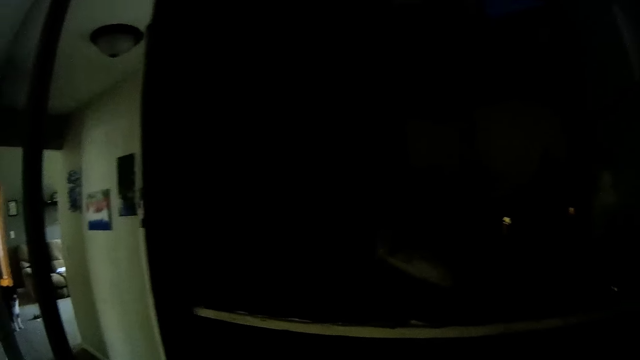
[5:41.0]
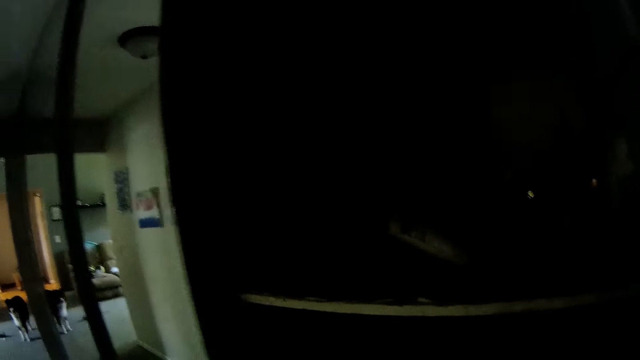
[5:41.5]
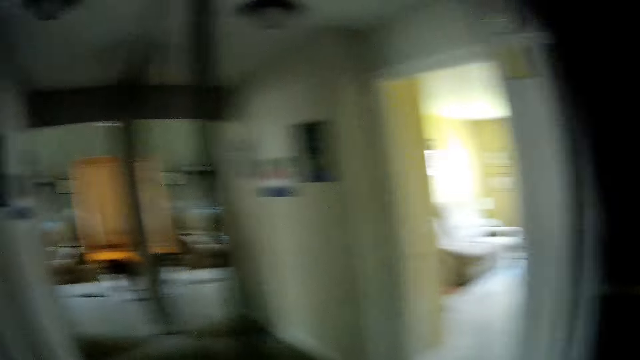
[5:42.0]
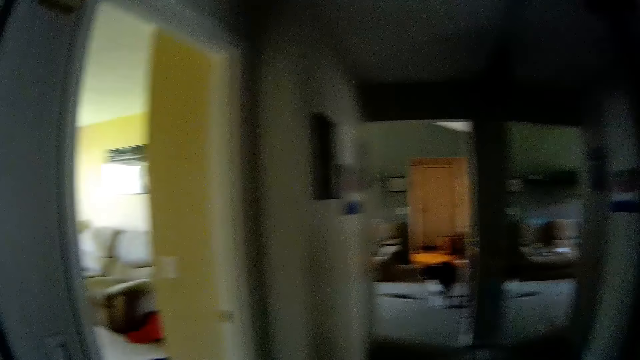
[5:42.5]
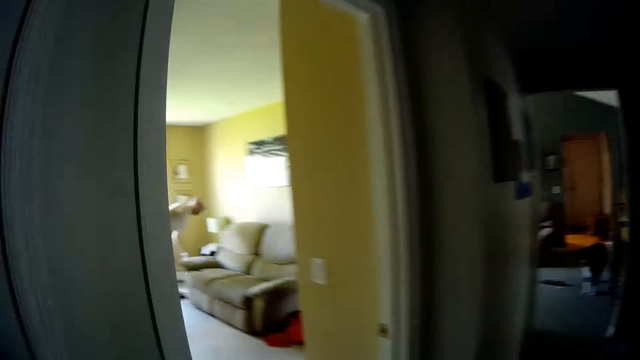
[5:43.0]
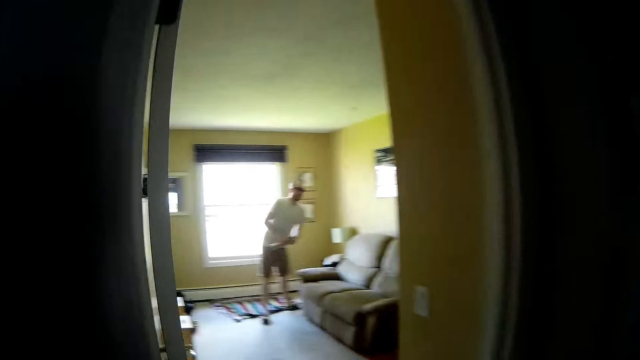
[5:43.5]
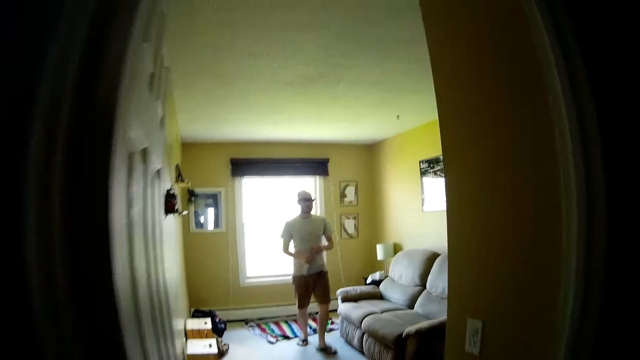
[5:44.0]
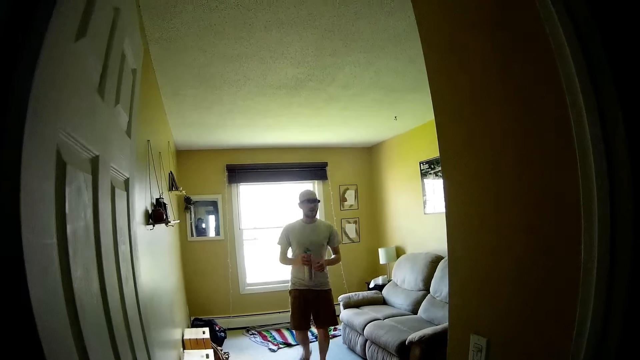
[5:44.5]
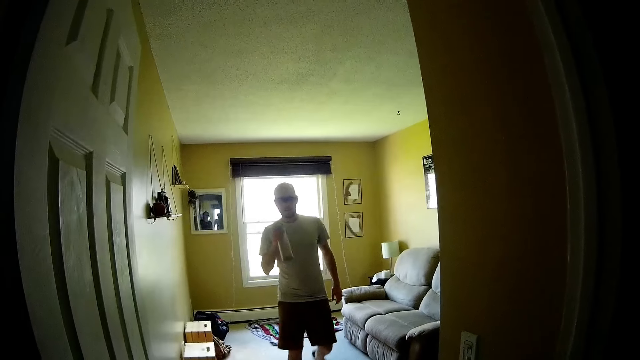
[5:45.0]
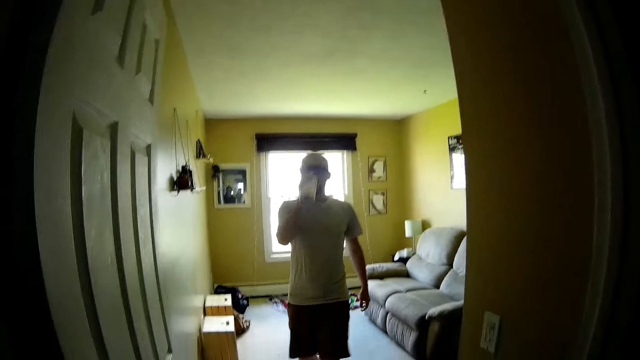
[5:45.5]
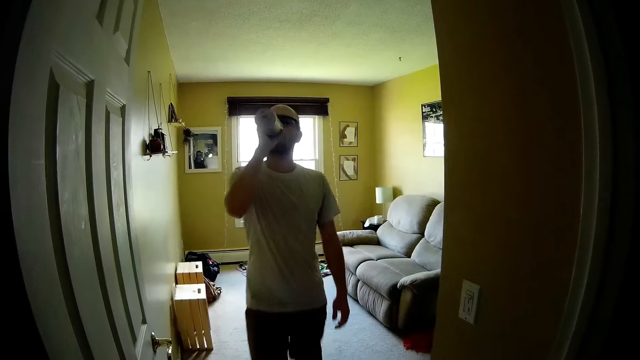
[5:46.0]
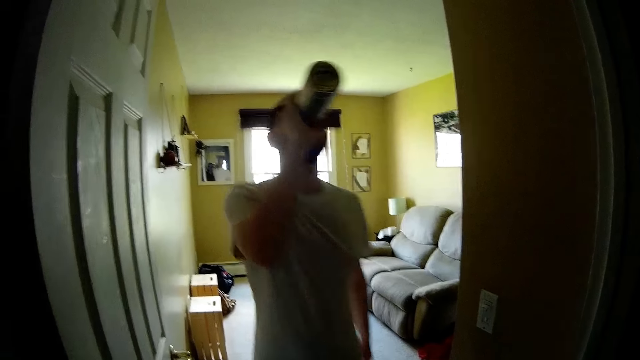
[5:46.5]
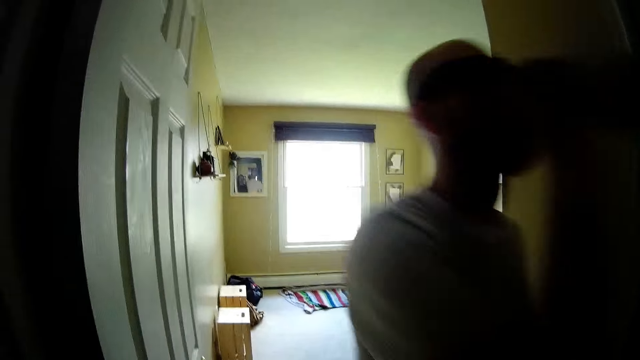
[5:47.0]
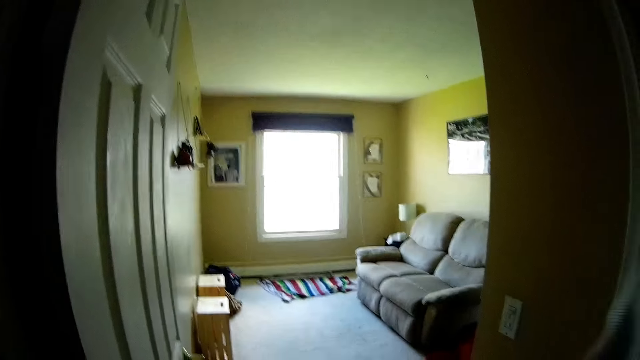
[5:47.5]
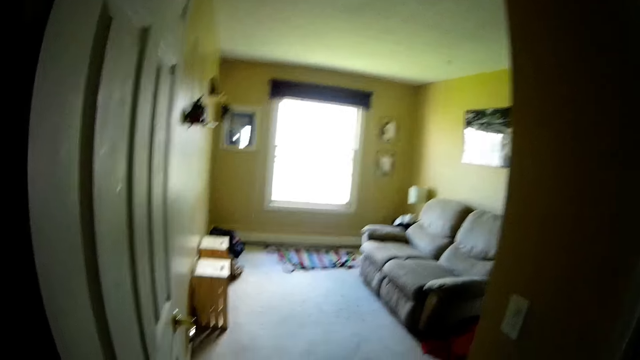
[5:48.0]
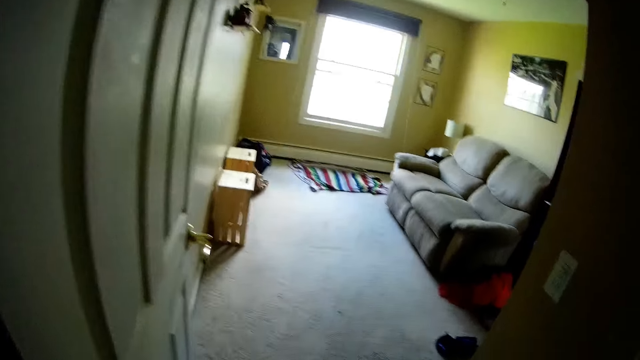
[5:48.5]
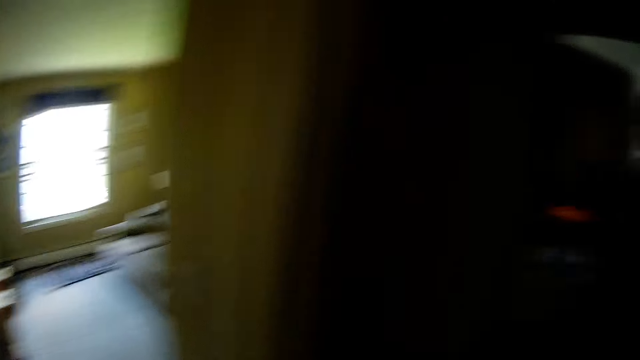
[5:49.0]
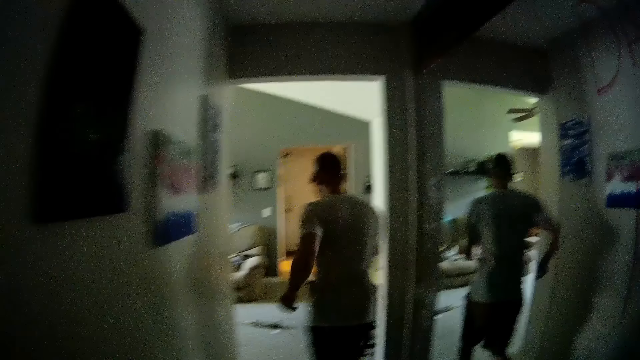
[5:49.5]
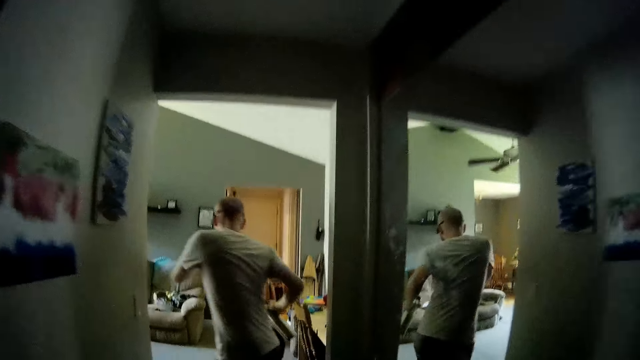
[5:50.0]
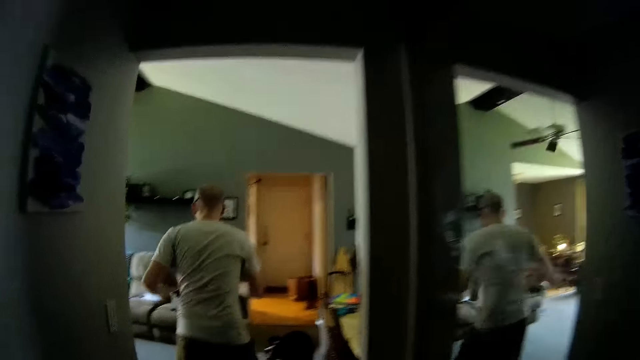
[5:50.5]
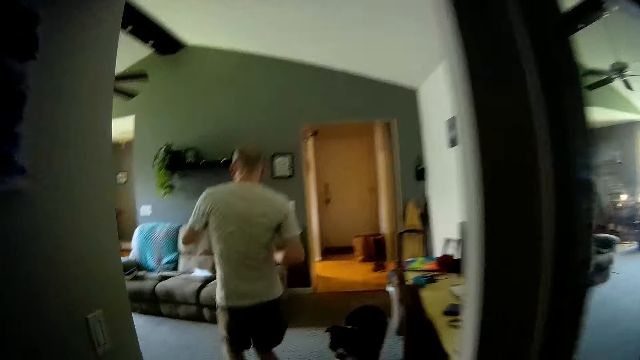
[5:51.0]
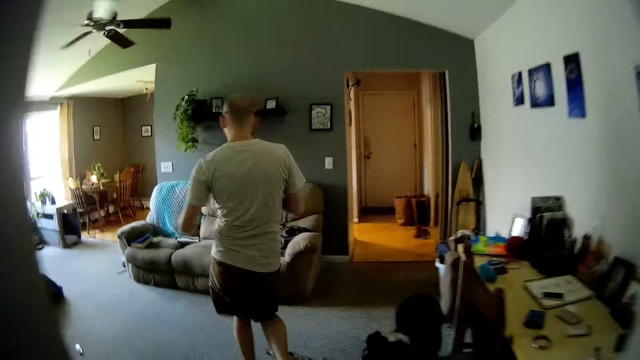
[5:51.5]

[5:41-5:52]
The camera wearer speaks to the man and walks to the sitting room. The man speaks to the camera wearer, carries a water flask from the sitting room, opens the flask with his hands and drinks water from the flask in his right hand. The camera wearer sings. The man laughs and dances in the sitting room.

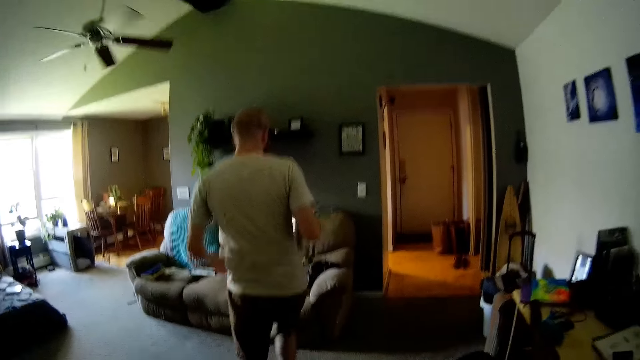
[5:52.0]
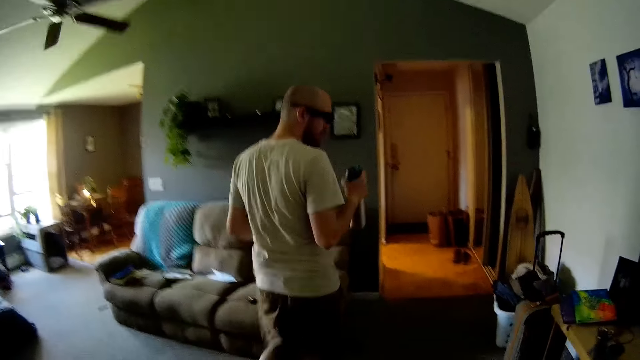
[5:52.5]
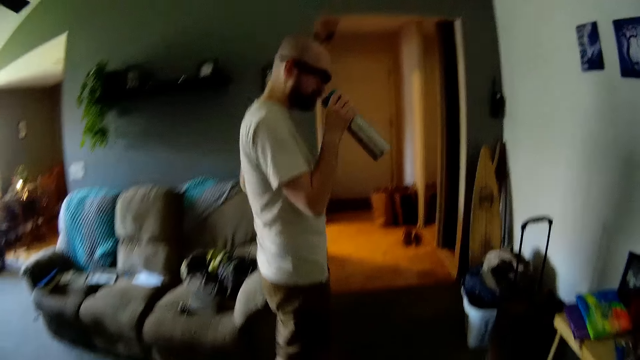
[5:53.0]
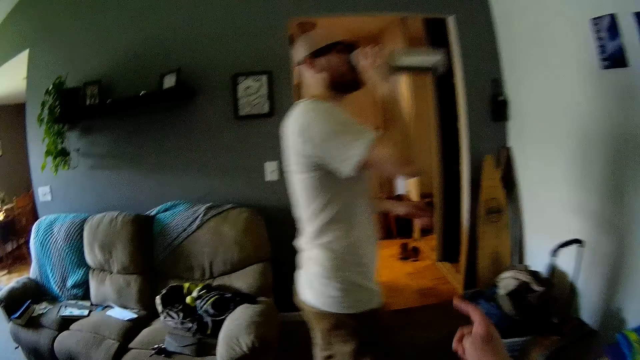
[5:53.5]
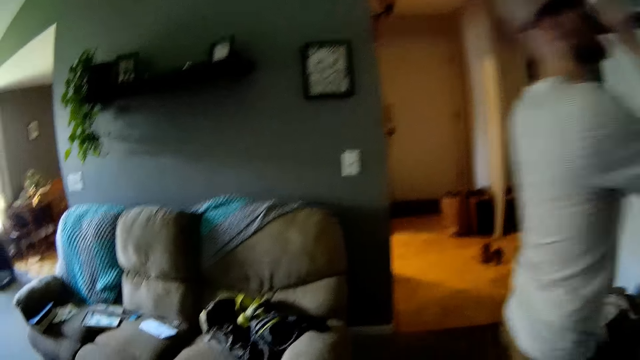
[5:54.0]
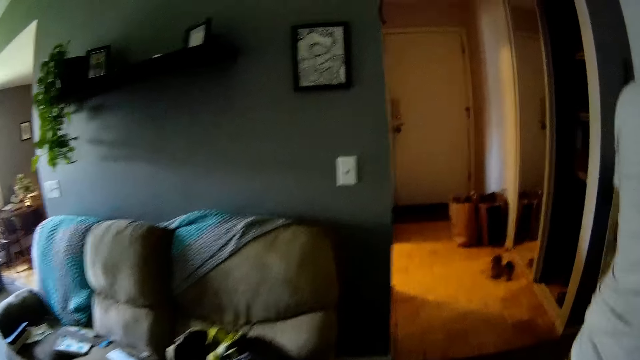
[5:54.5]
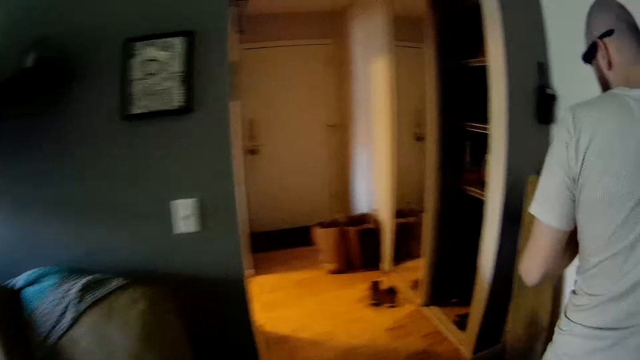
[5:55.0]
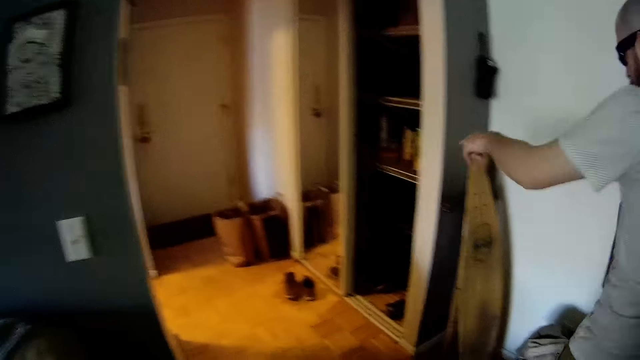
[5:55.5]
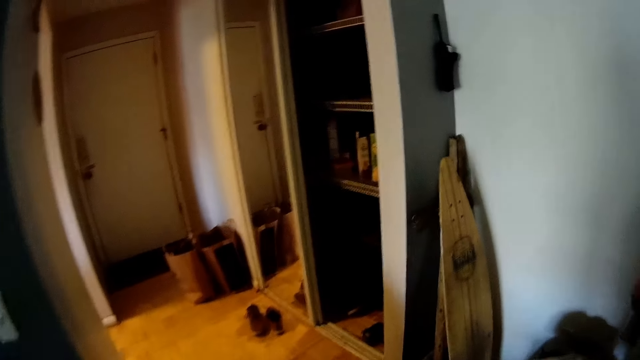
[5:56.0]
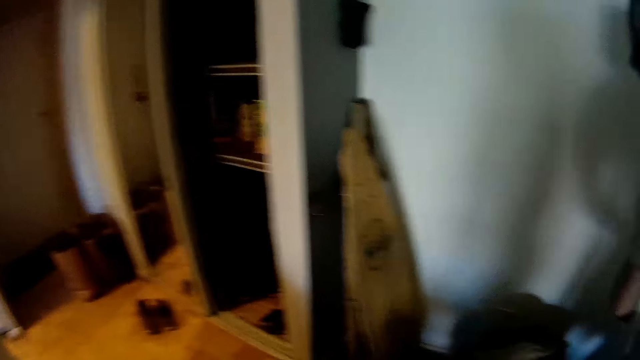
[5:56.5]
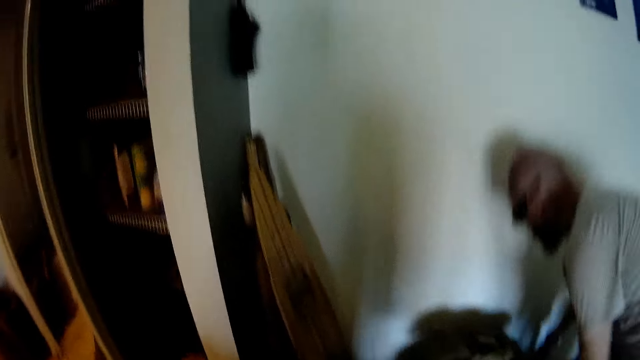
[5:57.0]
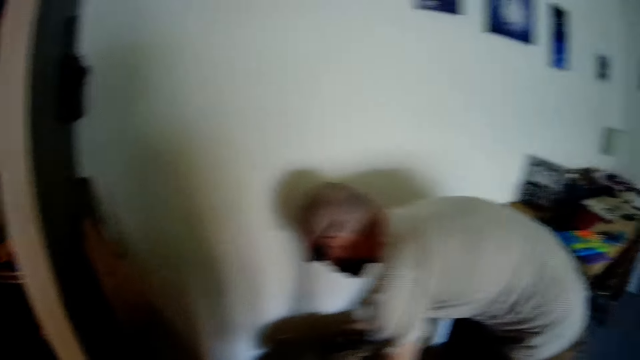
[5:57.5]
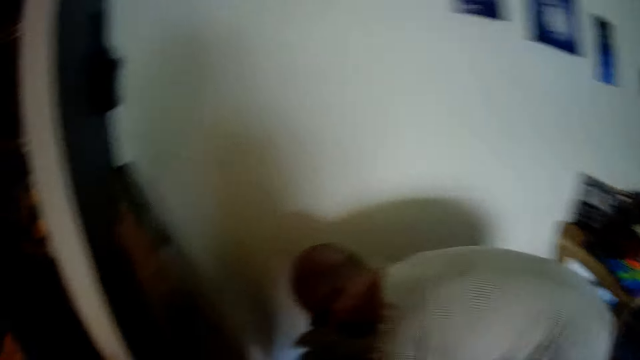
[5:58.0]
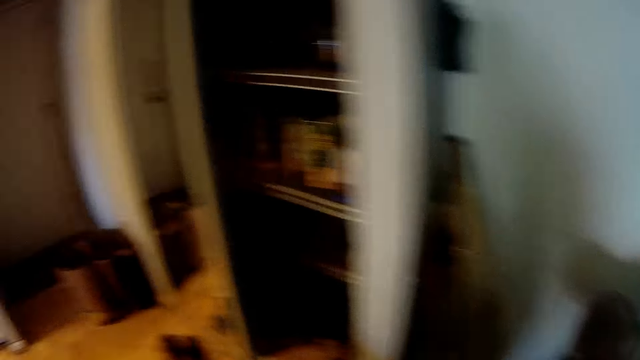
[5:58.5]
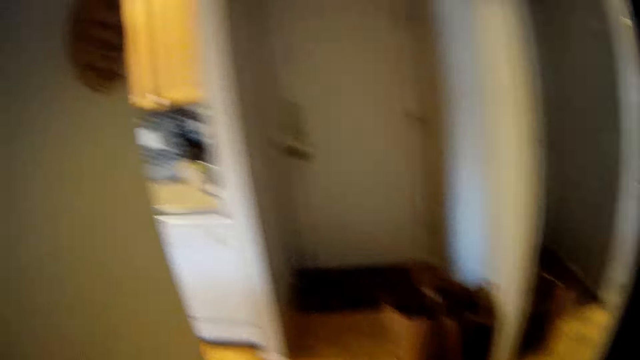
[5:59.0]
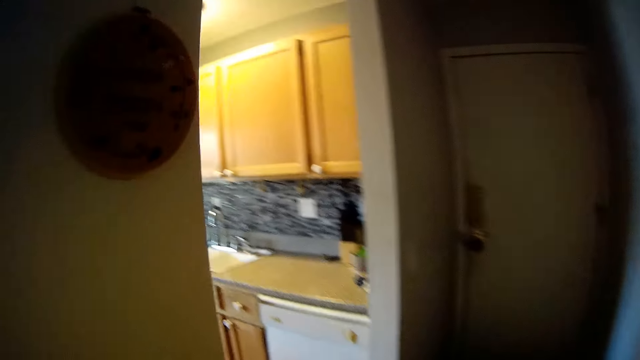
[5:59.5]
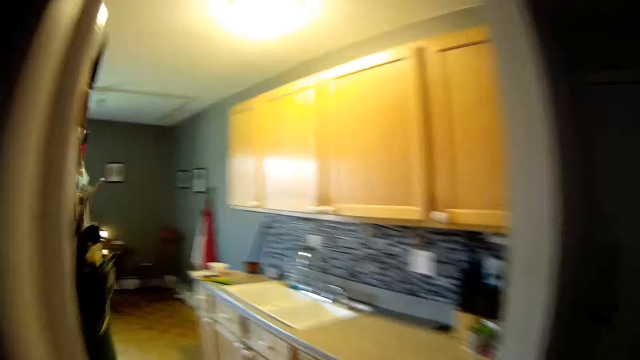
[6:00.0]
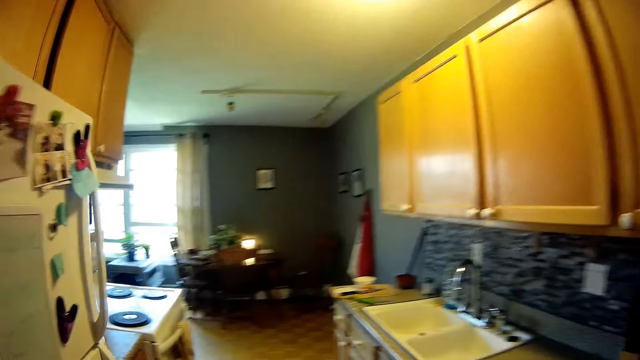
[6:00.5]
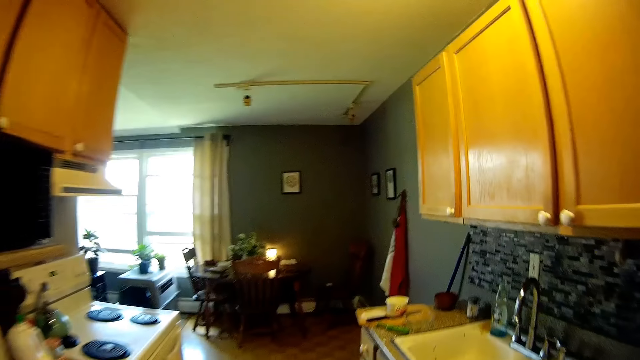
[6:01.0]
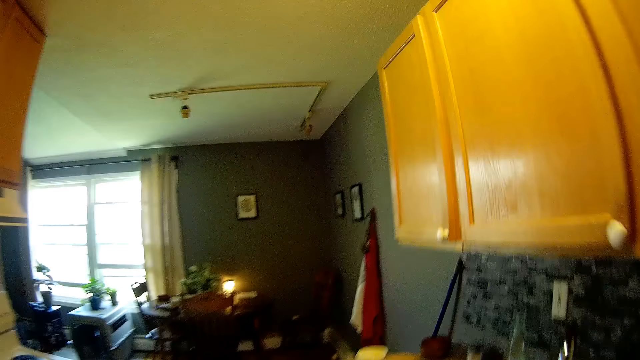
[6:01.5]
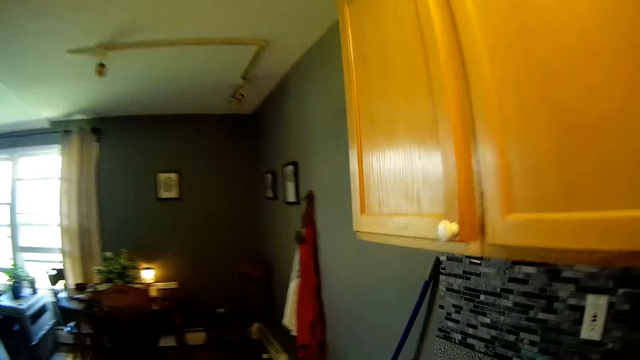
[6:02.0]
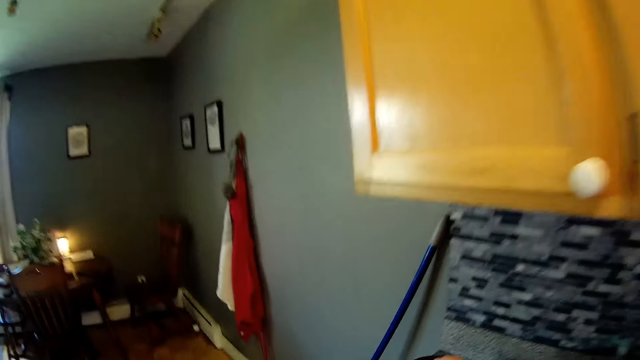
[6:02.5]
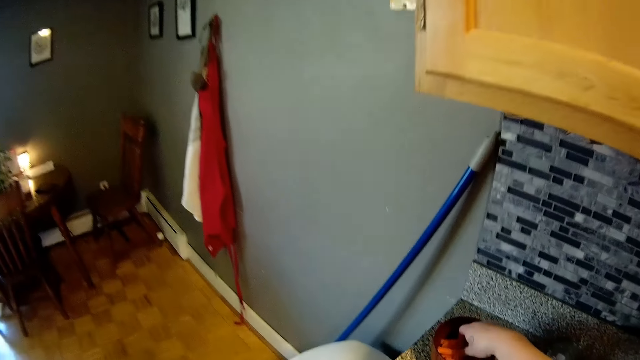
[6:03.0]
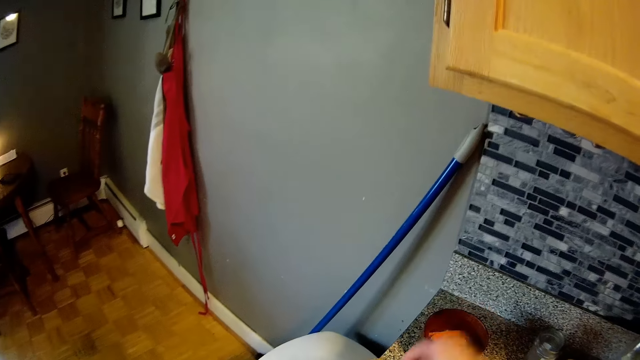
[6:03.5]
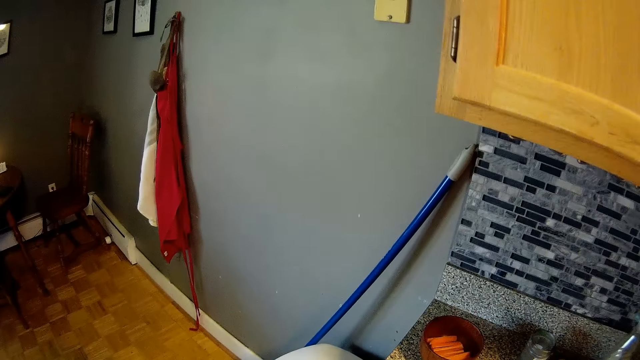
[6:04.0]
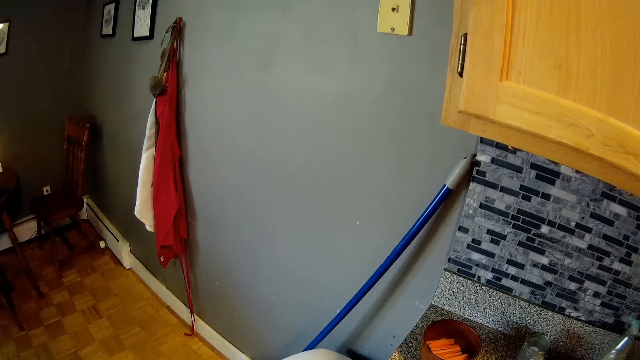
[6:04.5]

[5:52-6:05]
The camera wearer speaks to the man. The man drinks water from the flask in his right hand. The camera wearer sighs. The man bends. The camera wearer looks around. They speak to the man. They look around and pick up a carrot from a bowl. The man speaks to the camera wearer.
